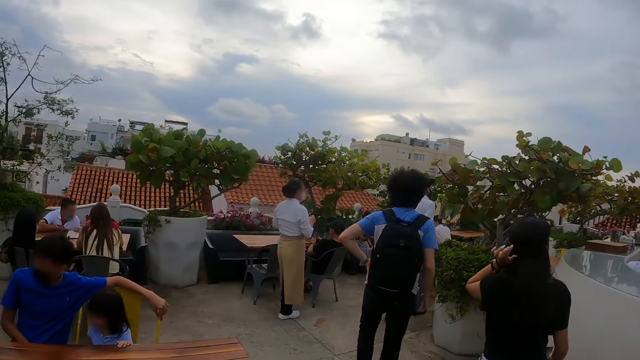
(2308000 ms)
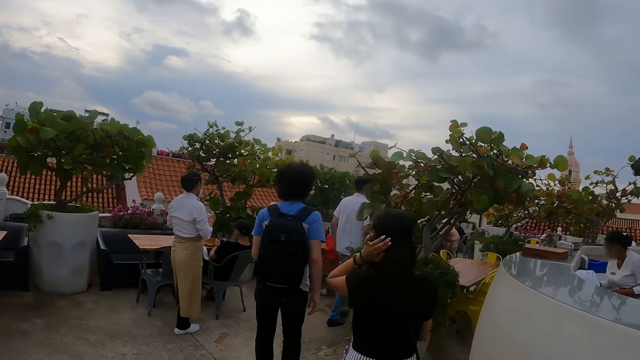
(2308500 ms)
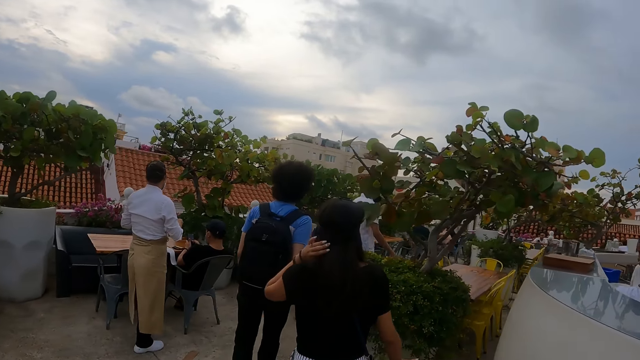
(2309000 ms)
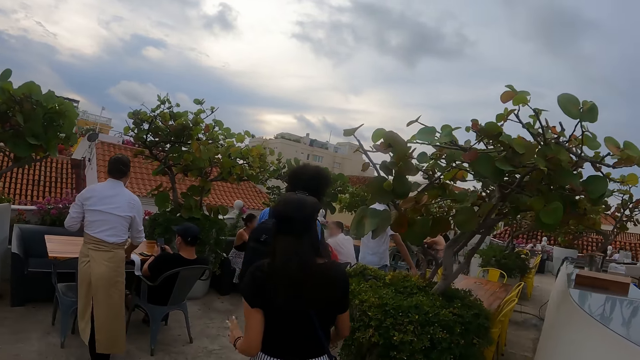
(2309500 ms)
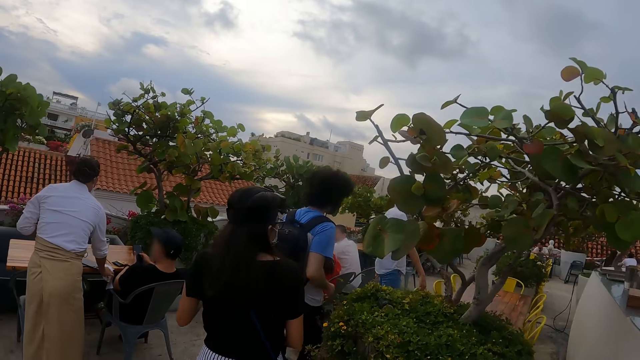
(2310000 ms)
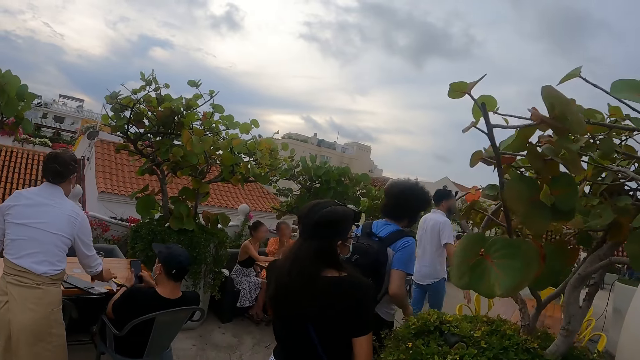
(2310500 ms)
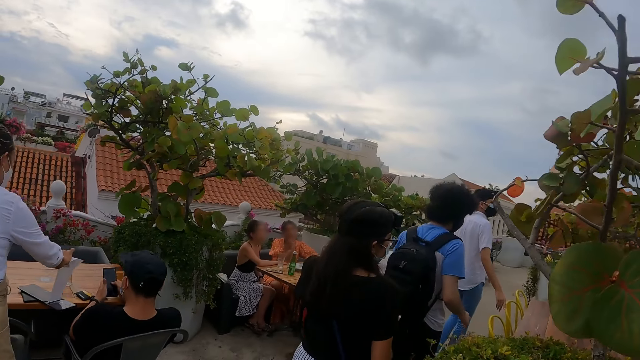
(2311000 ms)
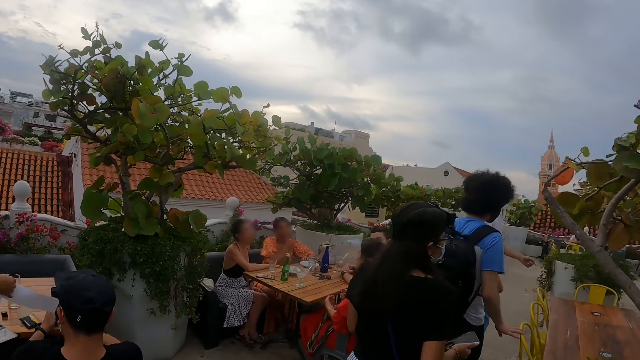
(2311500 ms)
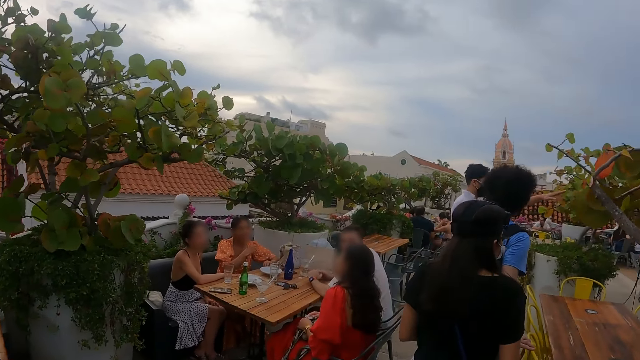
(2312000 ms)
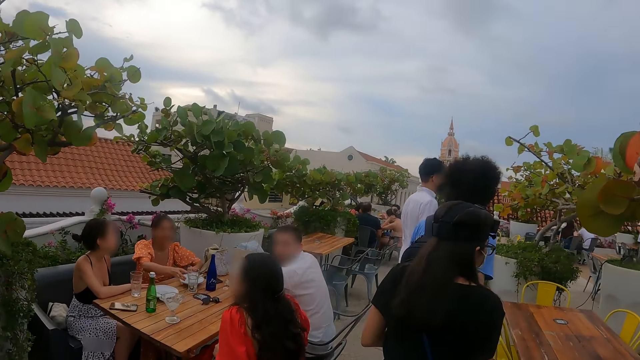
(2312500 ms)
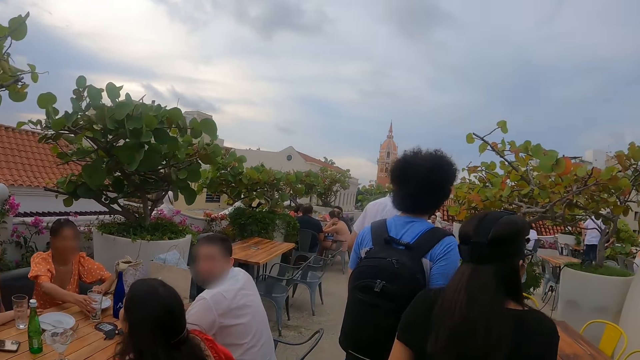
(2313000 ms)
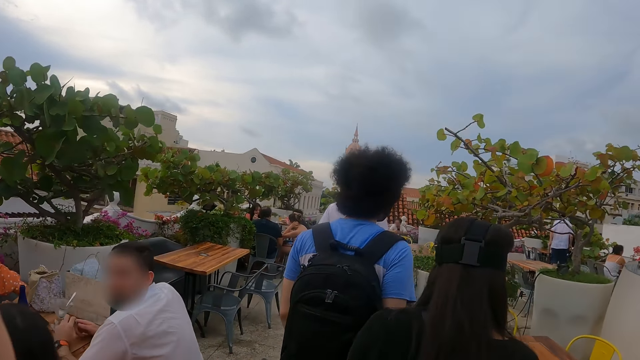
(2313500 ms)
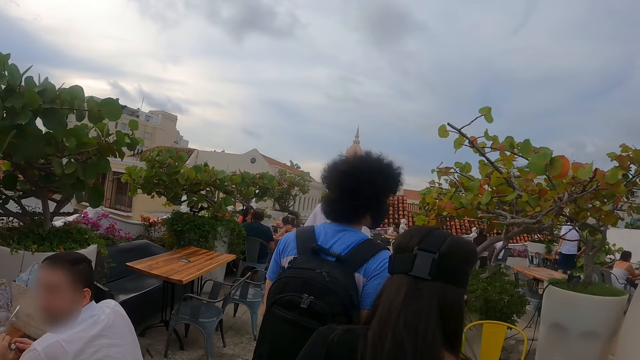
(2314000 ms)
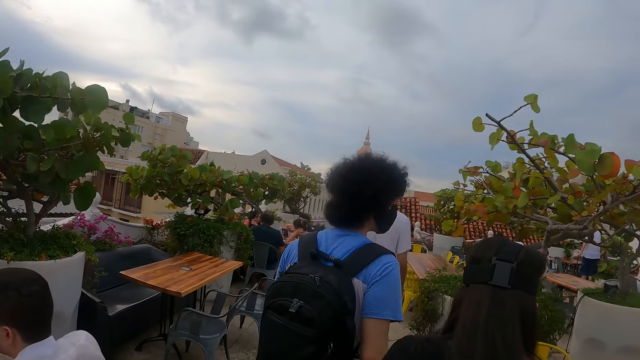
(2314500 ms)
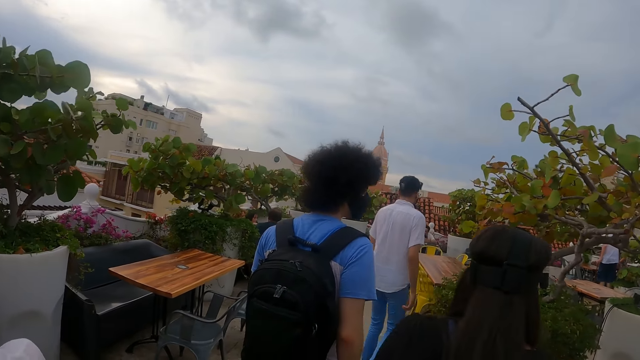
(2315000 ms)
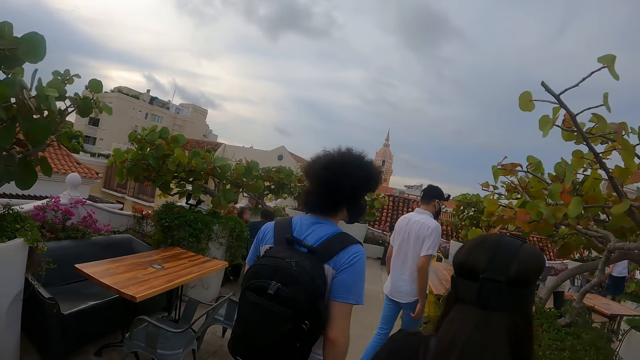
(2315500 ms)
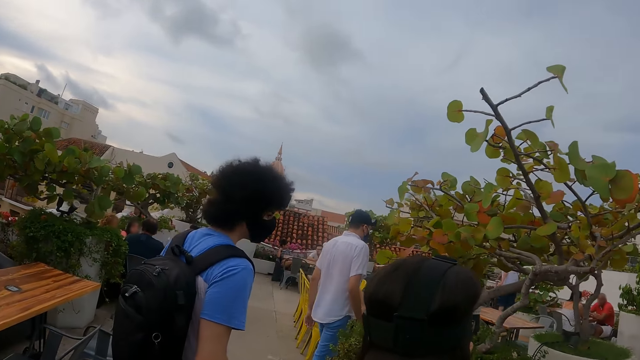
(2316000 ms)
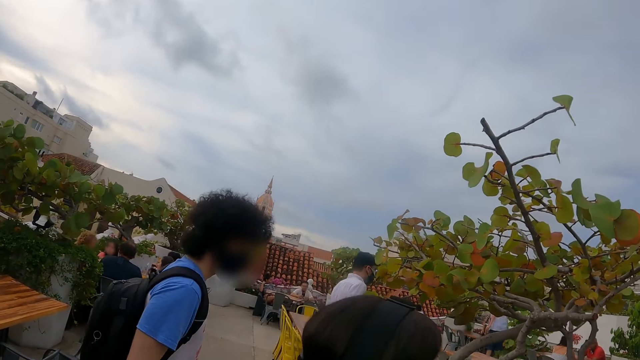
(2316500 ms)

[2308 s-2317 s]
A woman touches the hair with the left hand. The woman walks along with a man. Another man moves the left hand. The first man walks along with the woman.

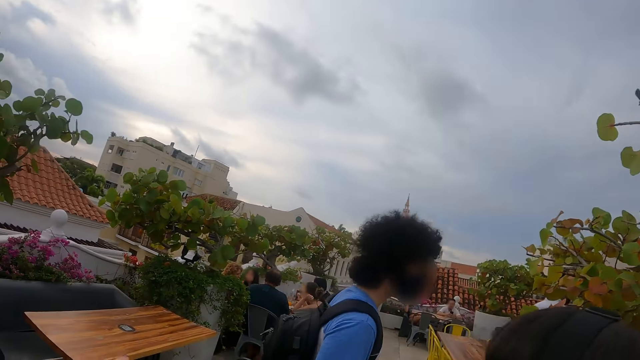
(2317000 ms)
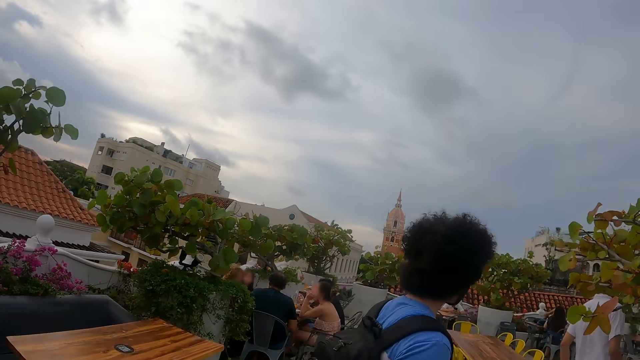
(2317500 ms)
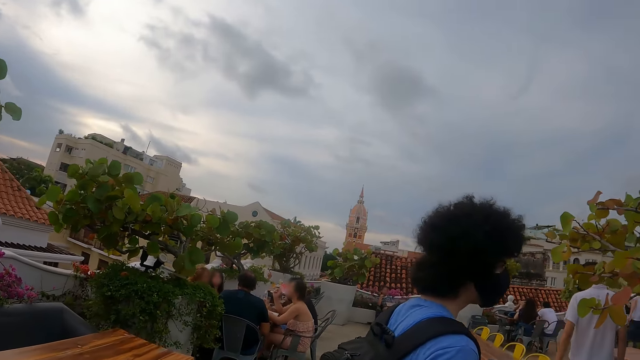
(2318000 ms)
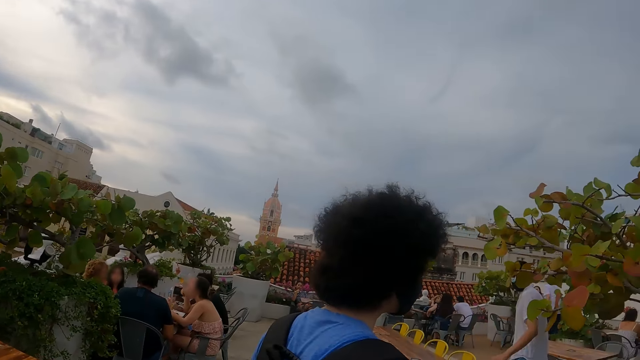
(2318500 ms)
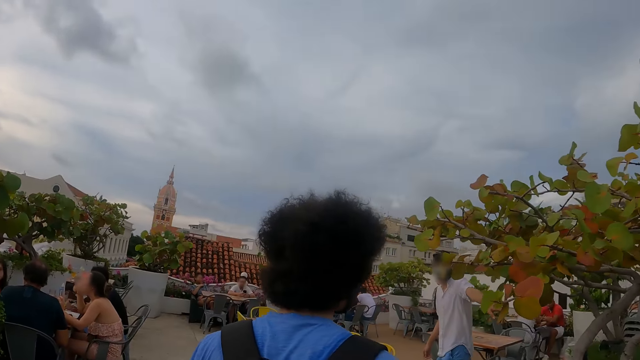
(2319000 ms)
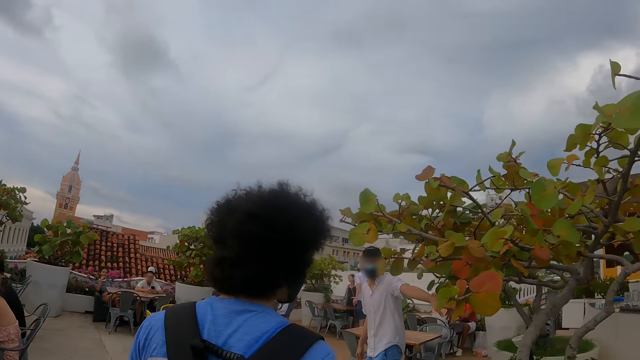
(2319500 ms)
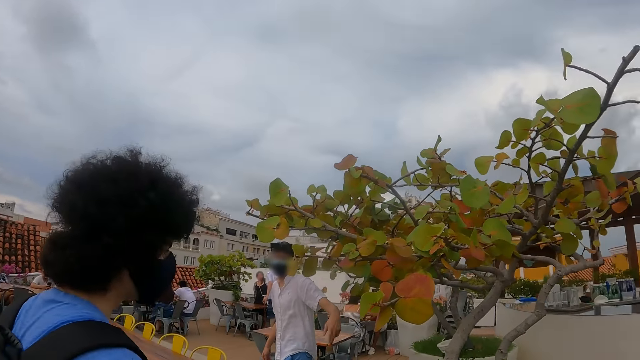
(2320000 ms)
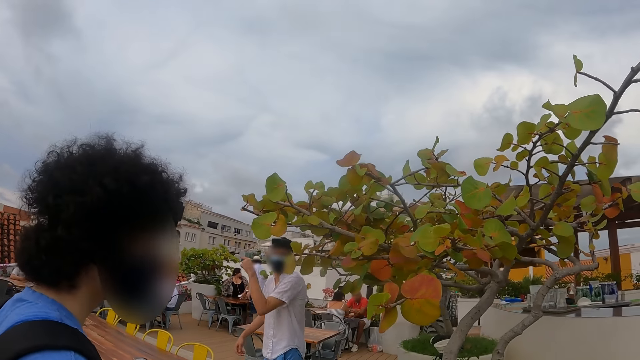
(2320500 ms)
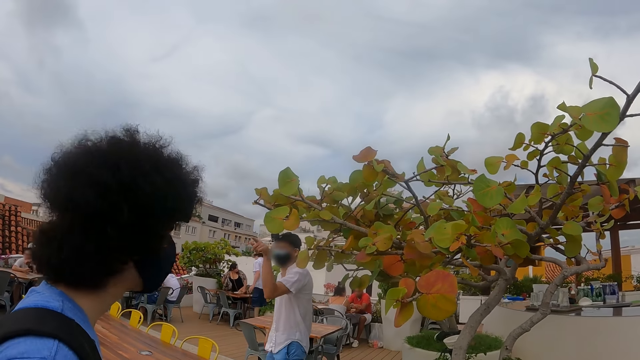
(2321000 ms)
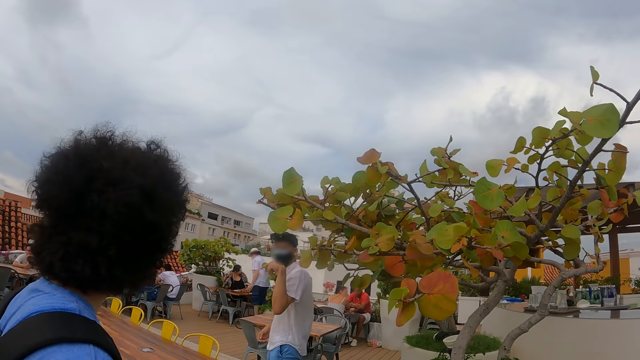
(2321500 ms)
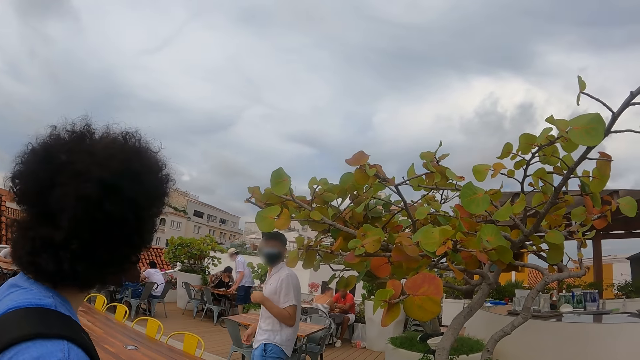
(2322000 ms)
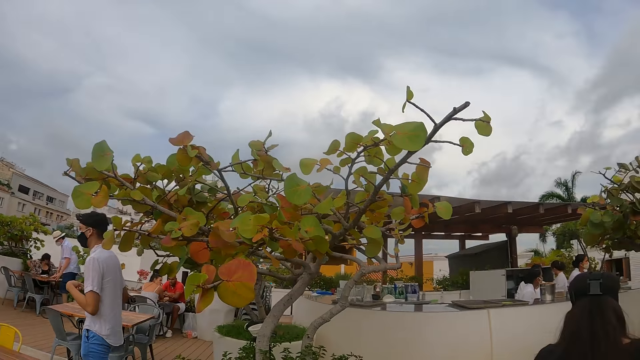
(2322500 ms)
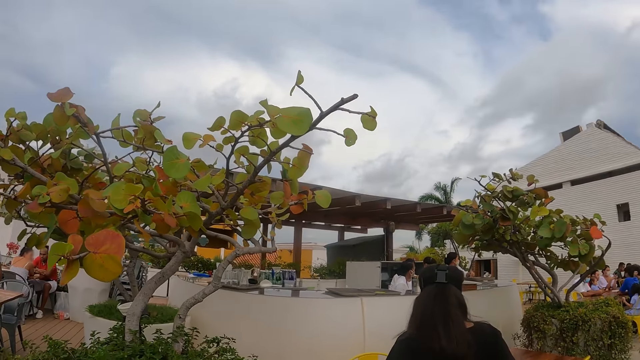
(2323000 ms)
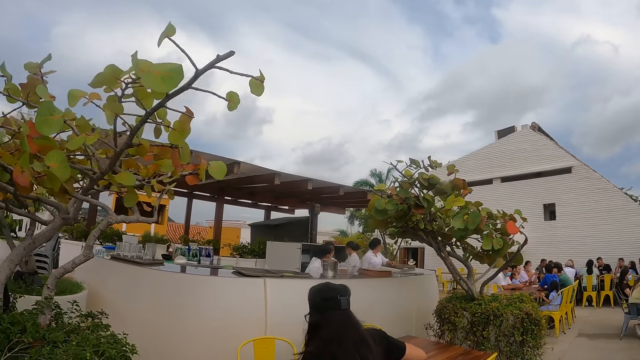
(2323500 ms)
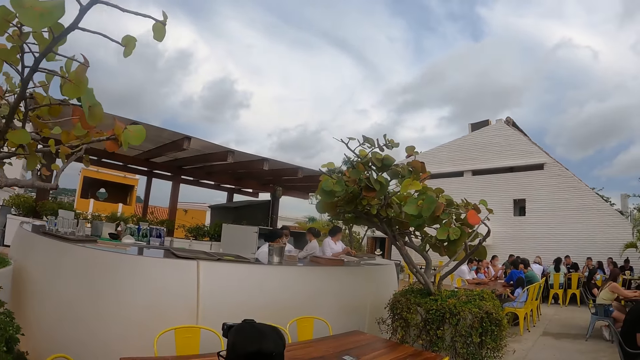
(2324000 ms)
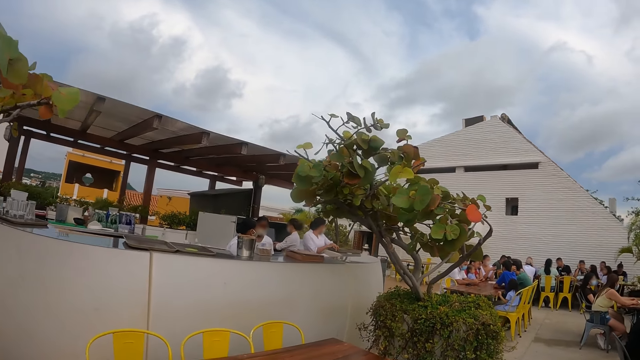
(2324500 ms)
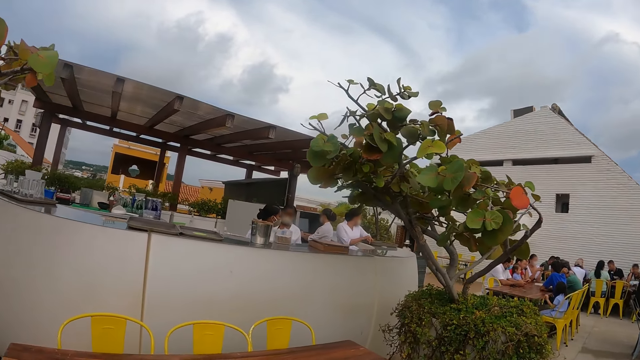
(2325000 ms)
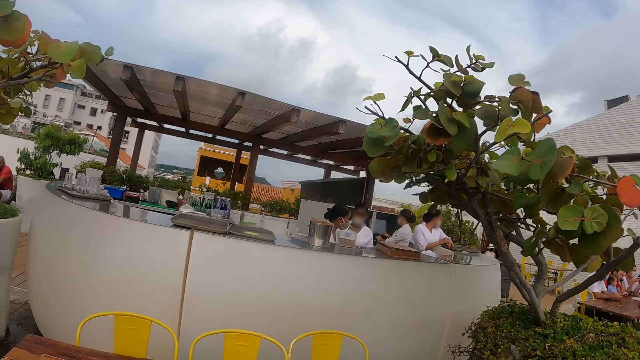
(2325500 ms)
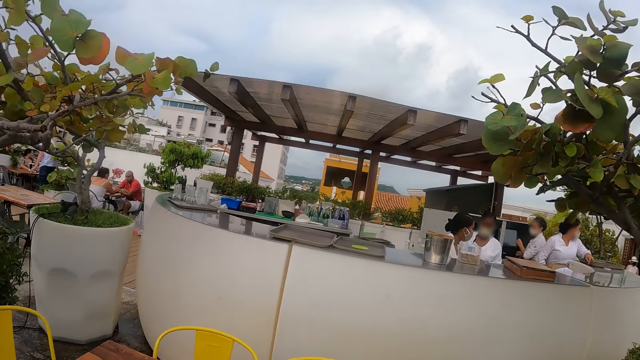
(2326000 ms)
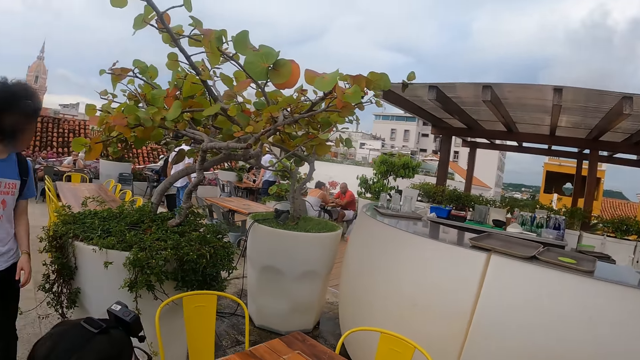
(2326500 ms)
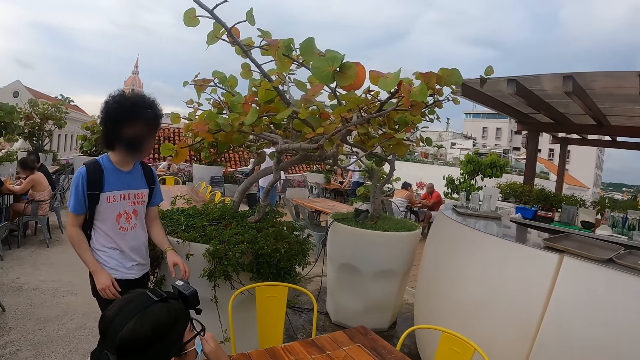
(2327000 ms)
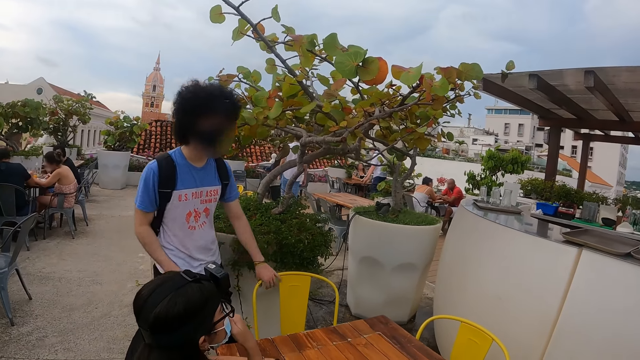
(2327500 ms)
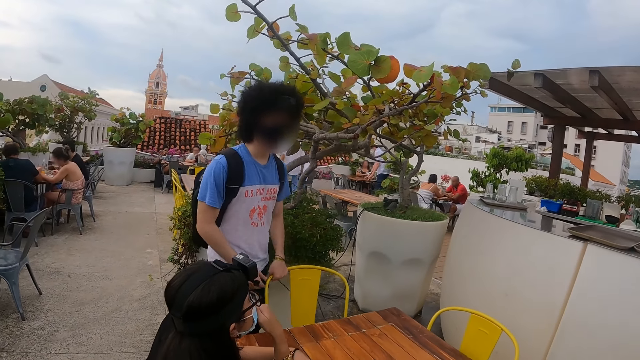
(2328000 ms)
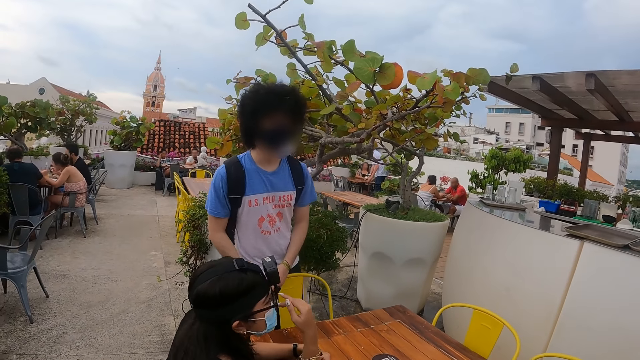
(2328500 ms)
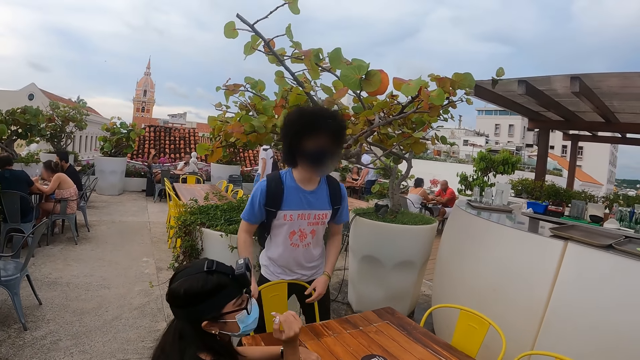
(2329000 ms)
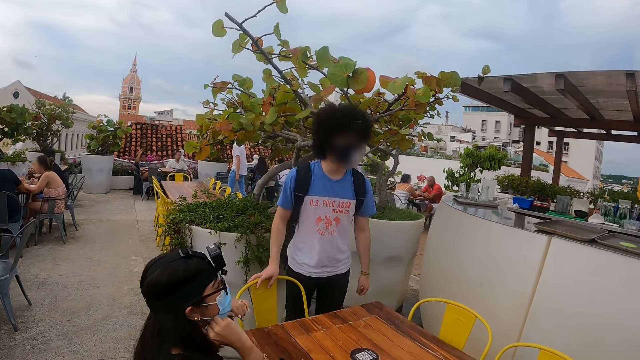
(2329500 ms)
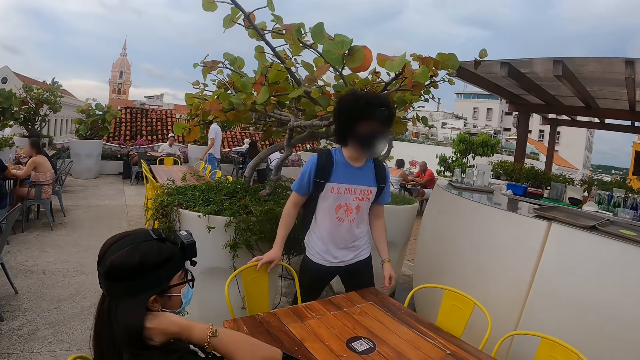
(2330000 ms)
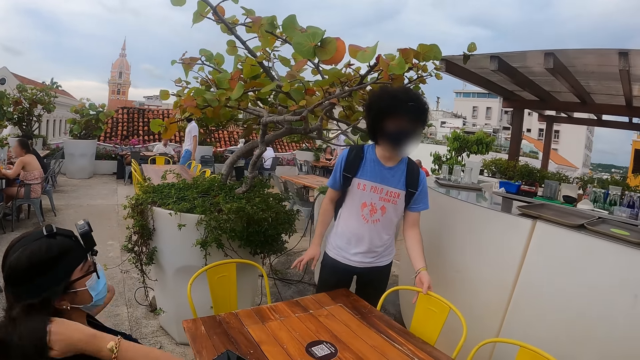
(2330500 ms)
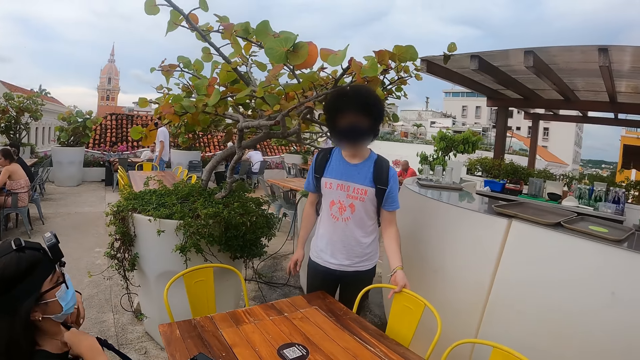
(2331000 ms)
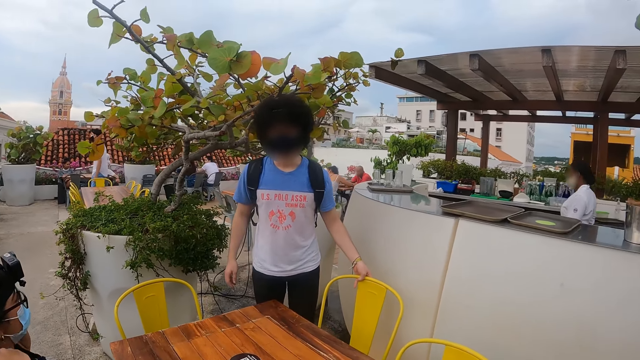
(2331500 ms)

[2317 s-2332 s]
The camera wearer moves the left hand. A man points out with the left hand. The man moves the left hand. The camera wearer turns around and walks around. Another man holds the chair with the left hand. A woman sits on the chair. The other man moves around.
